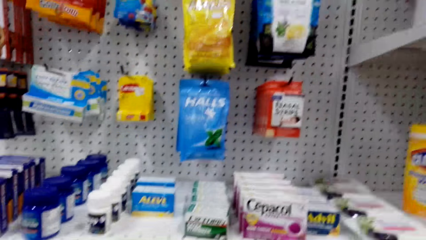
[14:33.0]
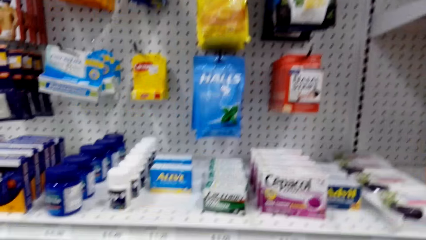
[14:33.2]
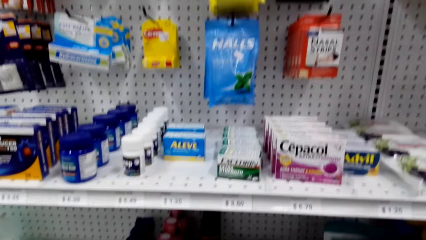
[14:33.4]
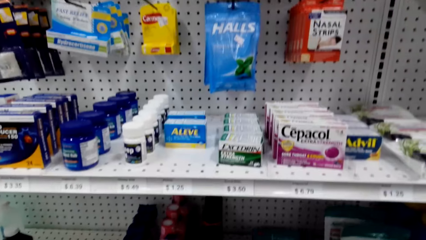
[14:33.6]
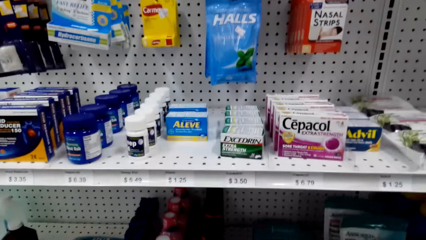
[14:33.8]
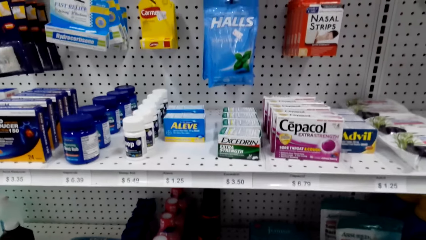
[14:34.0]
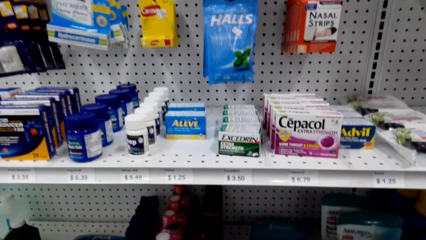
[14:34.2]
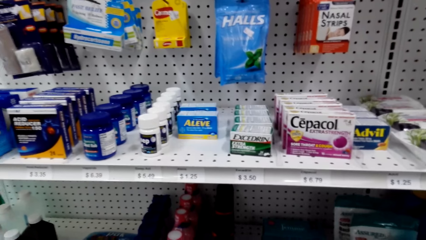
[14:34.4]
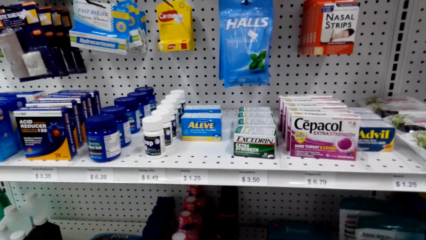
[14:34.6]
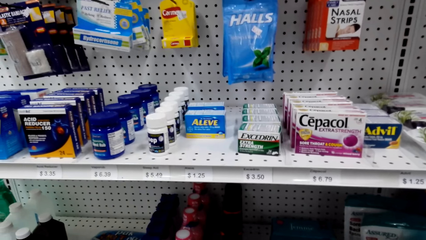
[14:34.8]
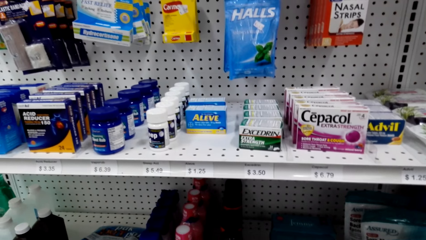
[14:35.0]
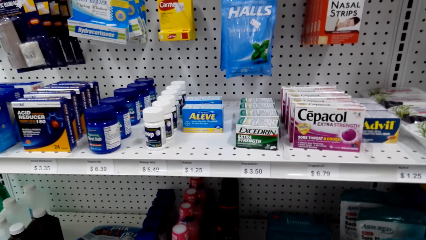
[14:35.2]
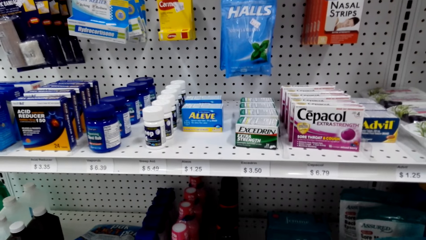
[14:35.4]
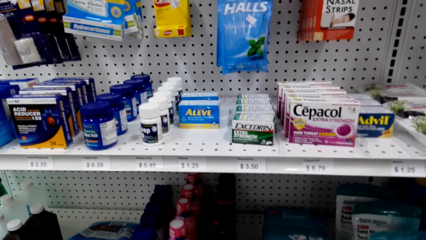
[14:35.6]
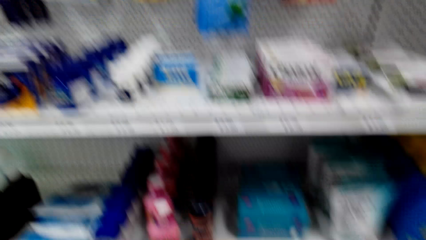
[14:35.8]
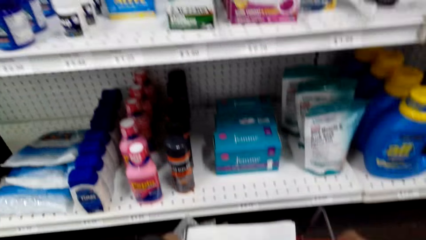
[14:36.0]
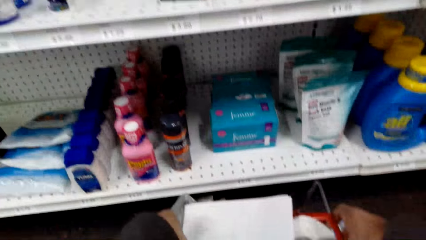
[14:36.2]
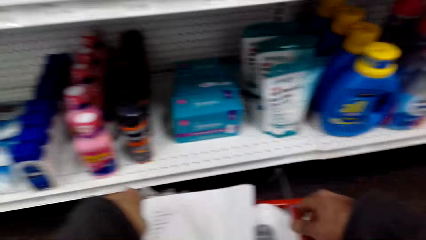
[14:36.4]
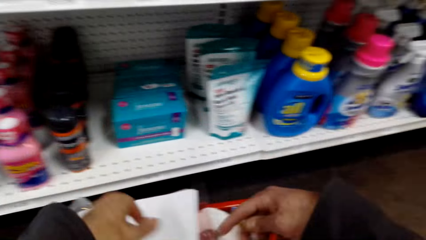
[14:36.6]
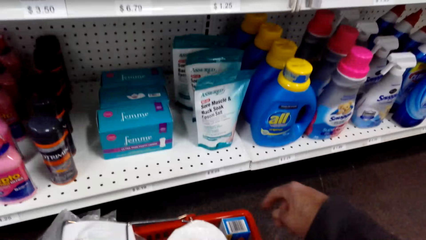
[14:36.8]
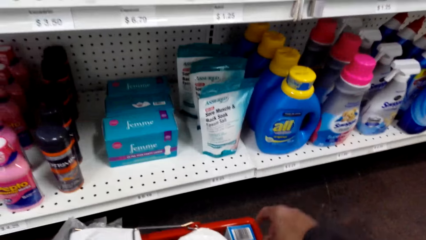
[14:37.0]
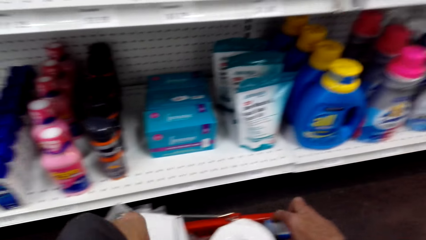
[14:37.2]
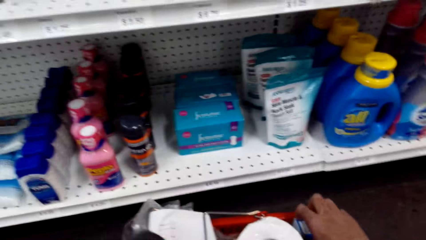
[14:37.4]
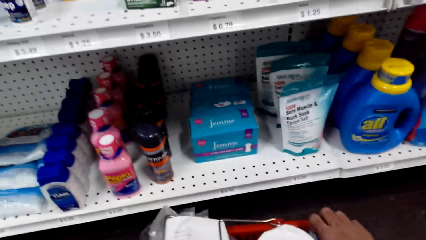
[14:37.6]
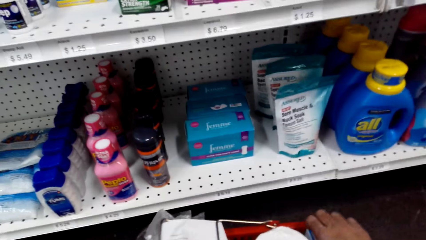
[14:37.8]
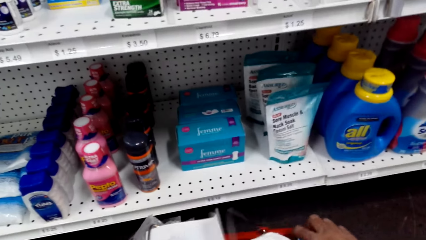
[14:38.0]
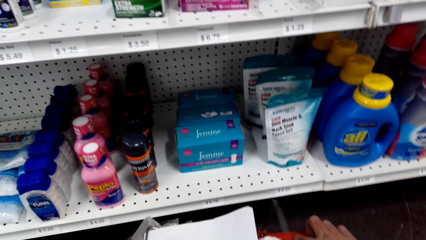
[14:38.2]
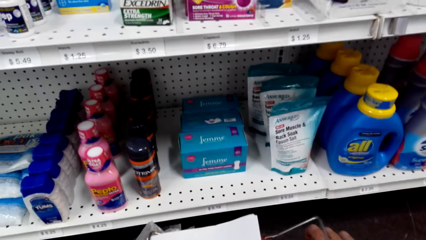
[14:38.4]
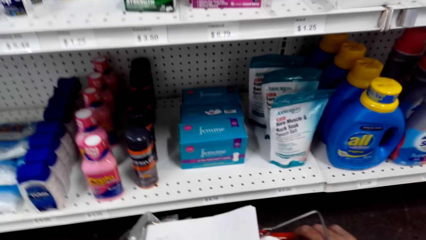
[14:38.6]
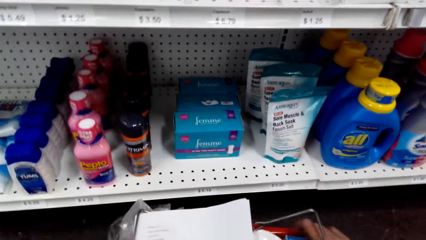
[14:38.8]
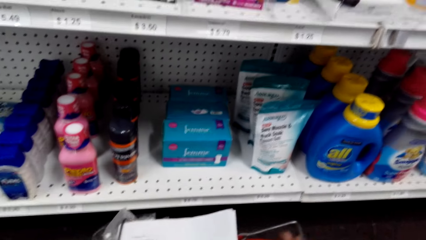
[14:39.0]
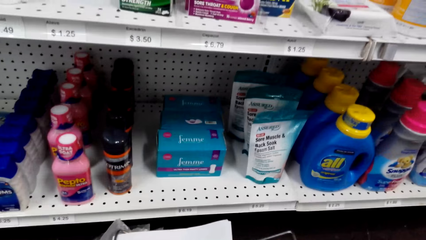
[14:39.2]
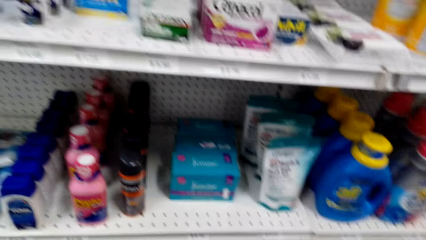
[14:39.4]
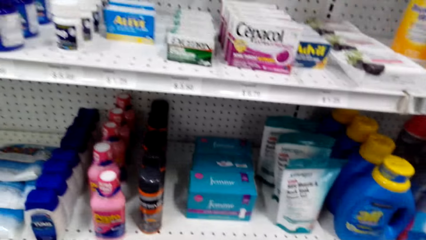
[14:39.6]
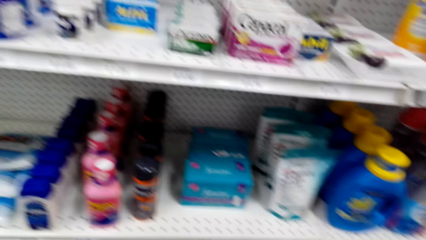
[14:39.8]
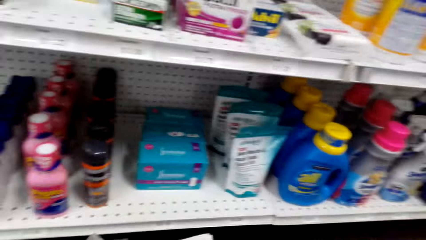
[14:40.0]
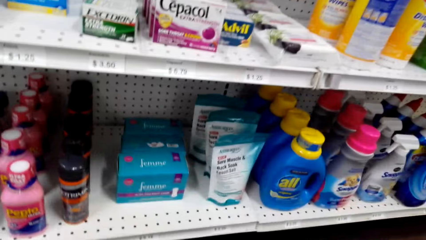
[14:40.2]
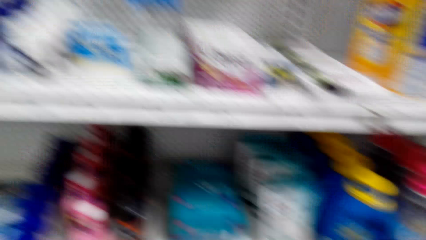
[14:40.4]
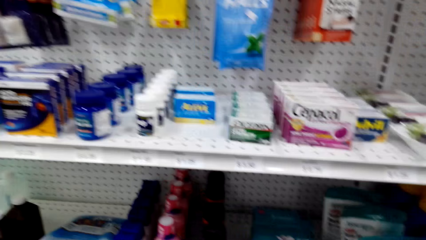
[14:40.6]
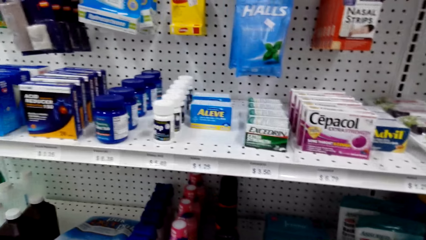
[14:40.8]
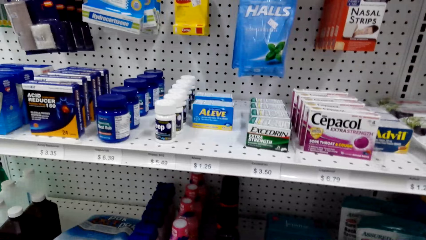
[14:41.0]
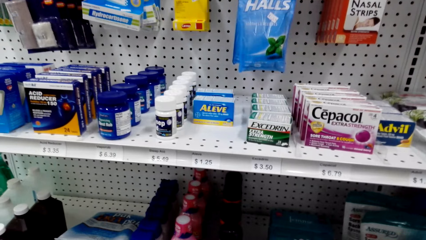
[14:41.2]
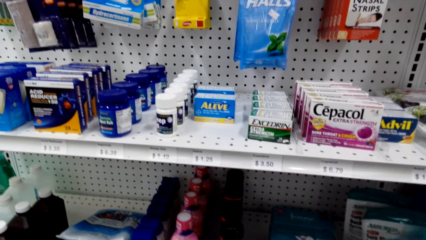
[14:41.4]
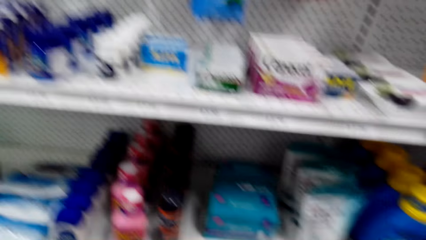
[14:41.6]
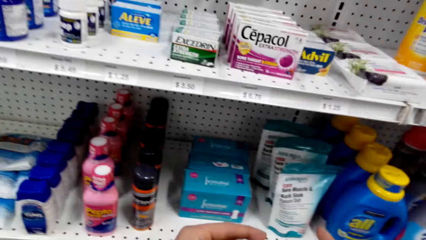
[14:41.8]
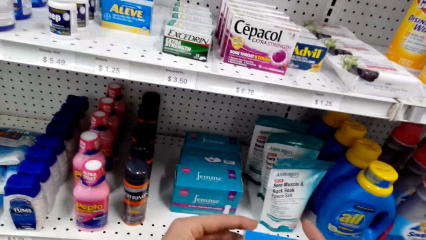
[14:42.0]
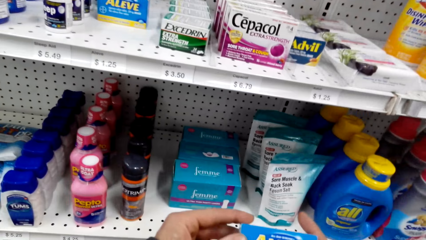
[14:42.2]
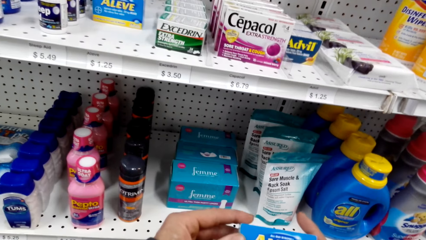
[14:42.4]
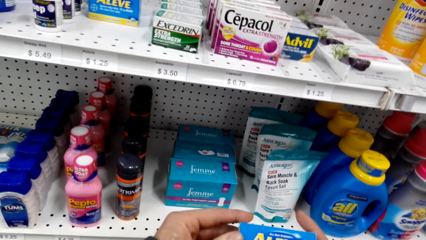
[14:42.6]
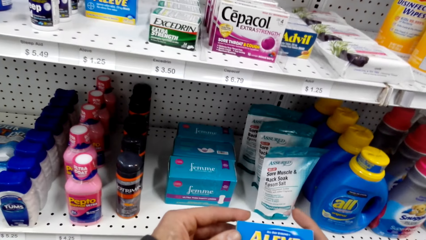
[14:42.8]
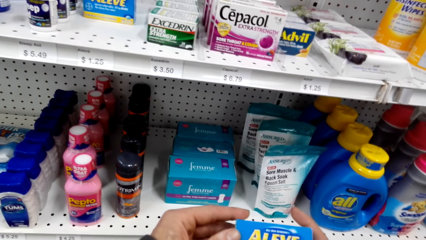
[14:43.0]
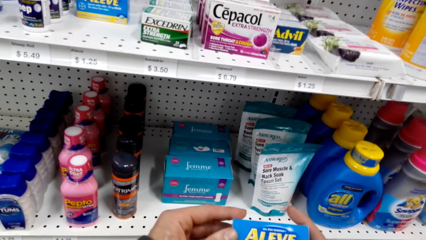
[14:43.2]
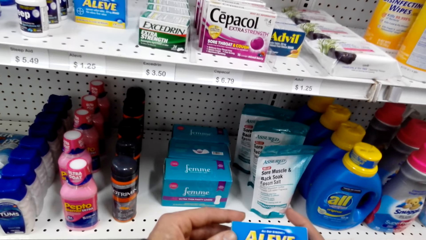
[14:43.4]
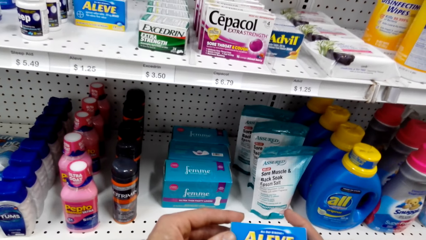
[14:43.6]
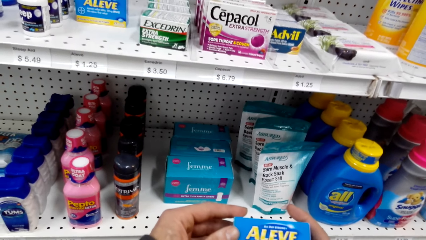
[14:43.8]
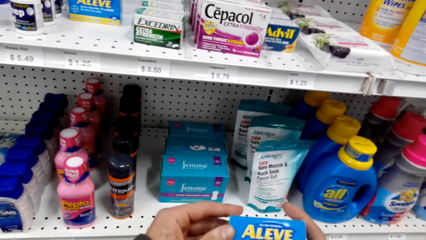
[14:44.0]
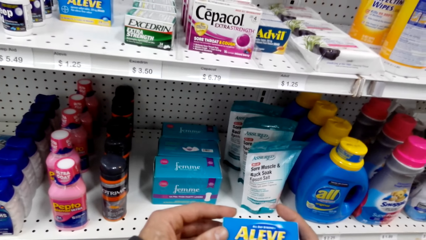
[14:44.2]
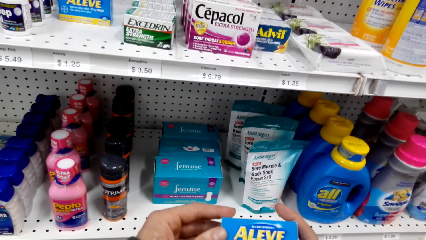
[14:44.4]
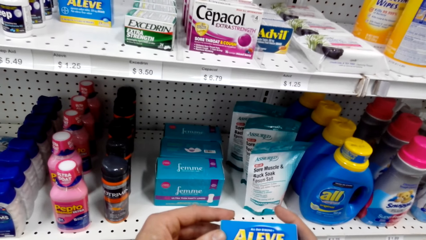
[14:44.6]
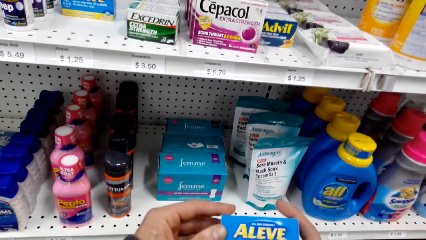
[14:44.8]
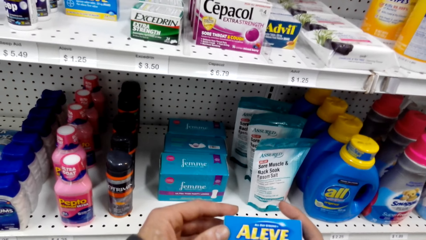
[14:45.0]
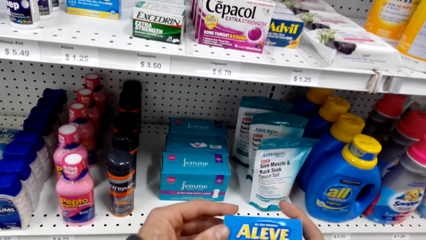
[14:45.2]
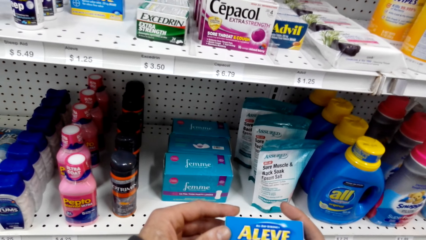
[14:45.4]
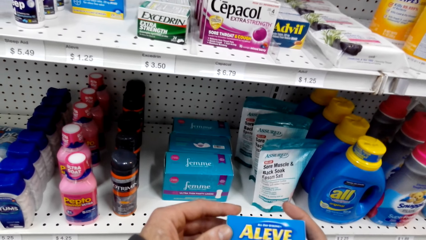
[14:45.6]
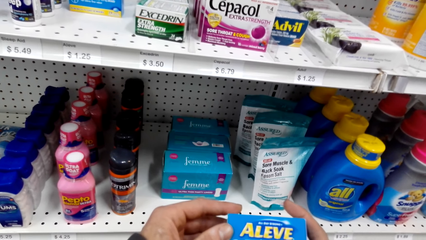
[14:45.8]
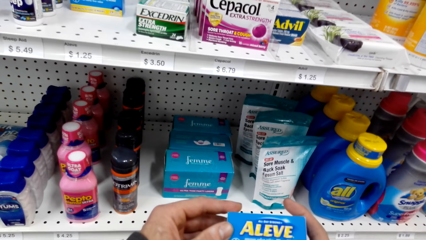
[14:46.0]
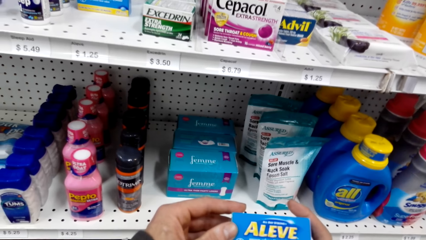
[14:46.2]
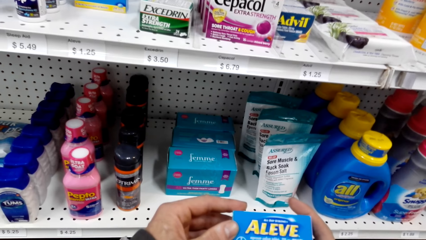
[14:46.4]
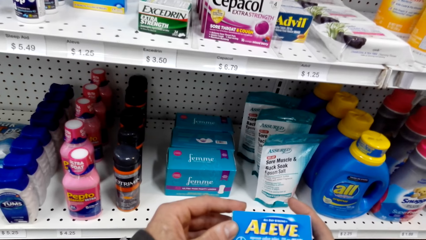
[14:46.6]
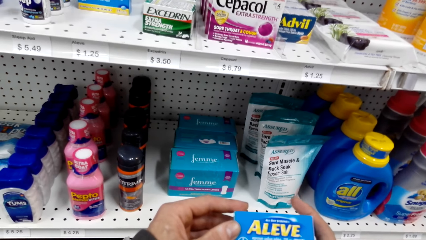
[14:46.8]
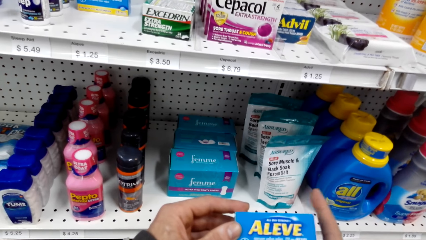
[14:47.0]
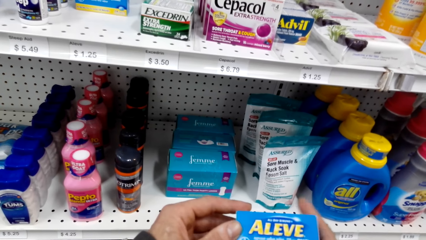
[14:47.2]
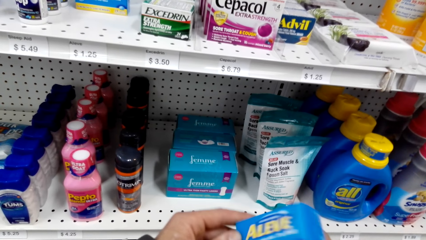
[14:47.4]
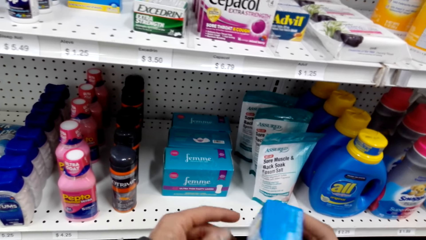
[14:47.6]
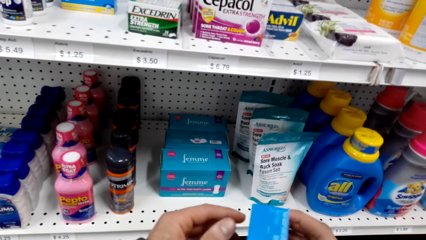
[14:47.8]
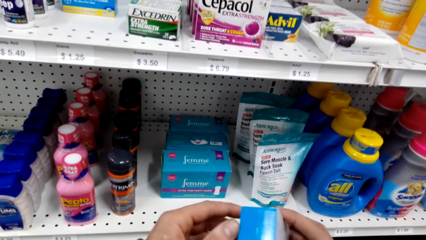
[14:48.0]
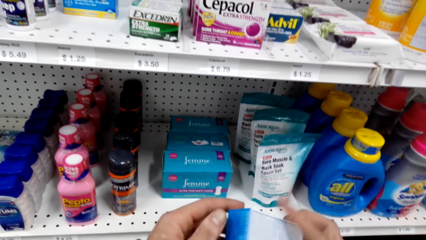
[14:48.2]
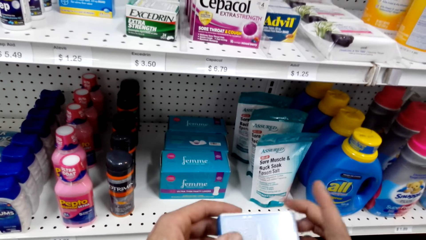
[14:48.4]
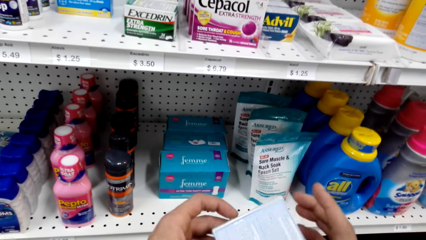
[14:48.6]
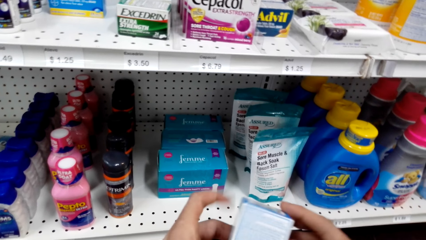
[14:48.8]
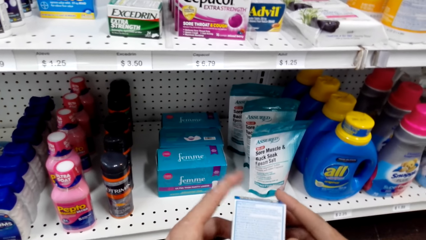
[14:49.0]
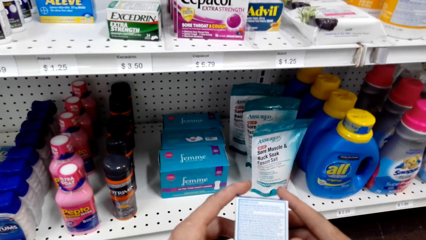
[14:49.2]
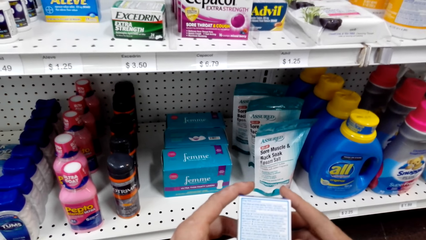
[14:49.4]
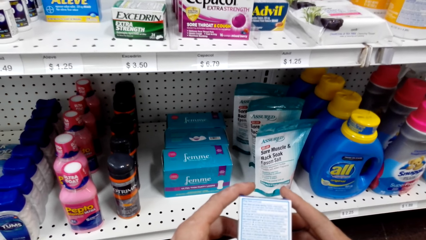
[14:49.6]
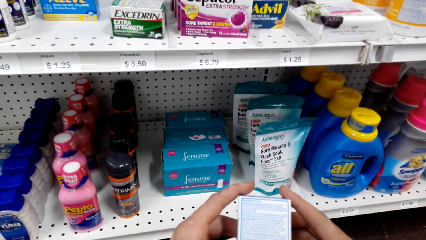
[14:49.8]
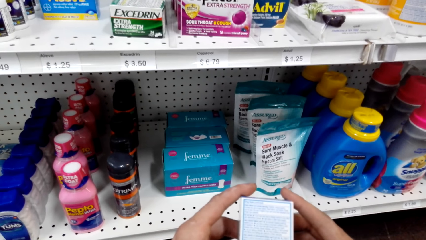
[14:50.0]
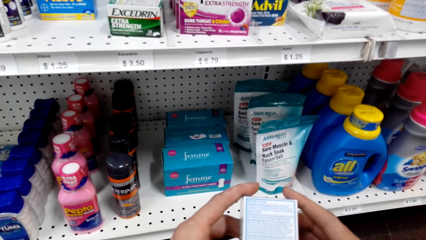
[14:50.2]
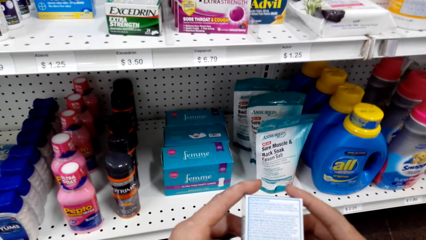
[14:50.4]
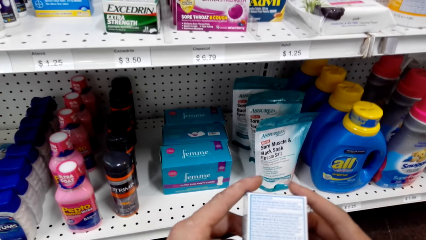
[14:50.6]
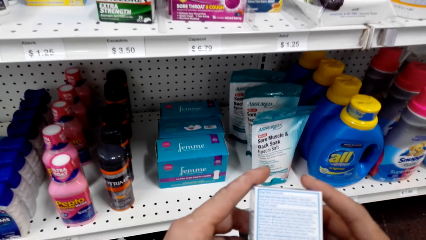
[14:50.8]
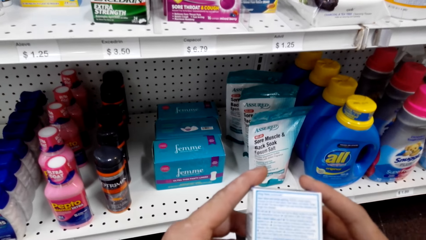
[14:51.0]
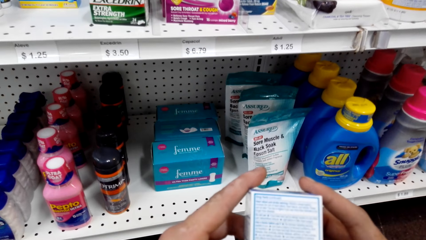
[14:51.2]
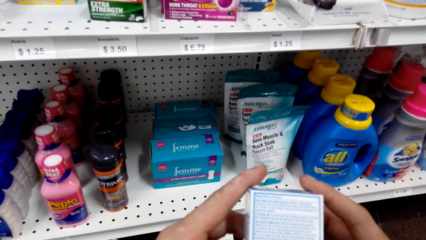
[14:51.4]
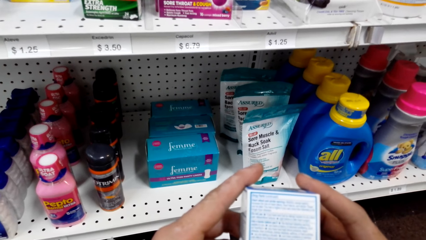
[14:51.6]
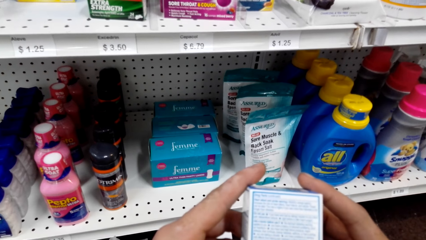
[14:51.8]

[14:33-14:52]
The camera wearer holds a shopping basket. They turn around. They read a box. They hold the package. They turn the box.
